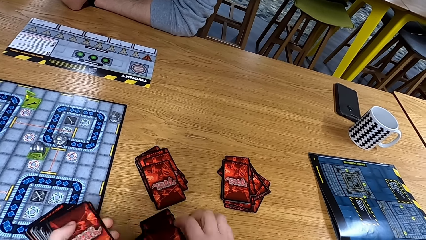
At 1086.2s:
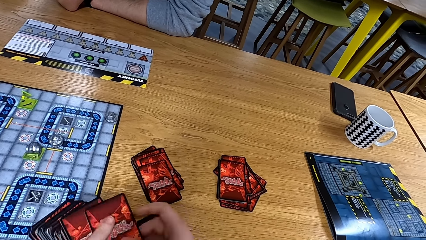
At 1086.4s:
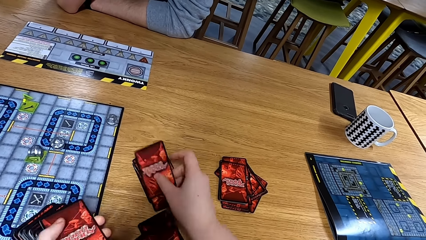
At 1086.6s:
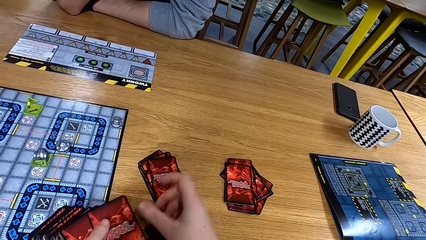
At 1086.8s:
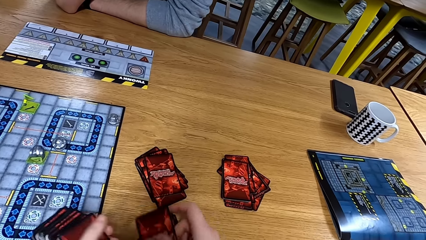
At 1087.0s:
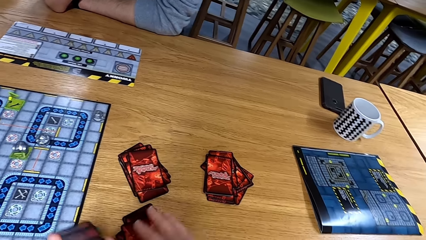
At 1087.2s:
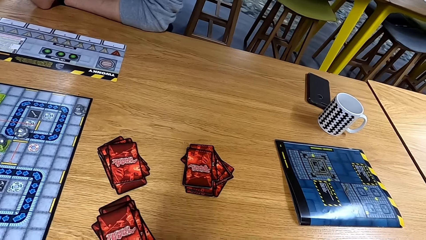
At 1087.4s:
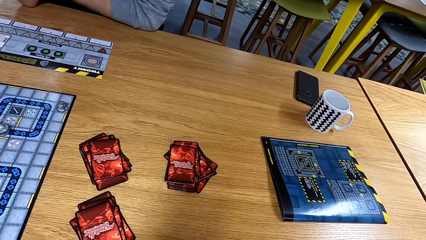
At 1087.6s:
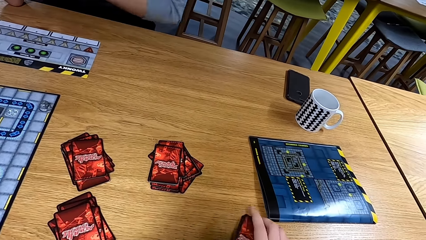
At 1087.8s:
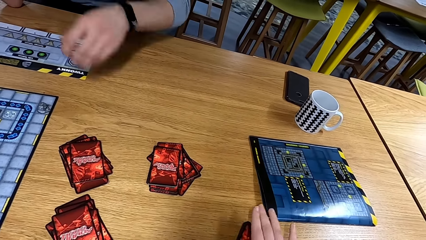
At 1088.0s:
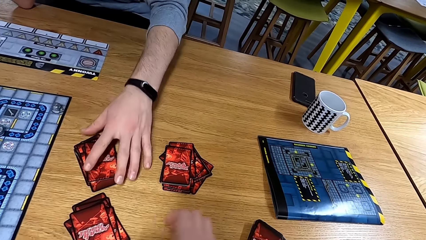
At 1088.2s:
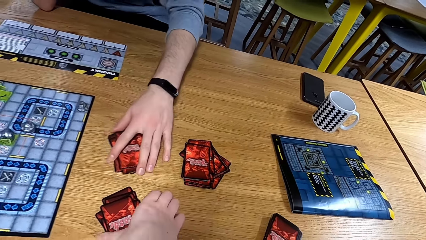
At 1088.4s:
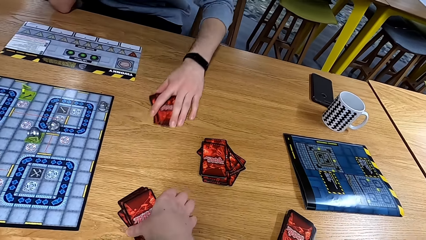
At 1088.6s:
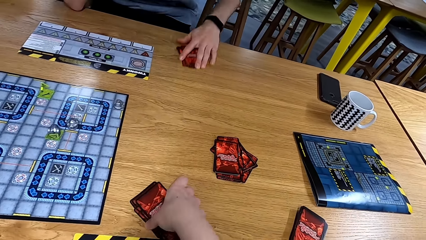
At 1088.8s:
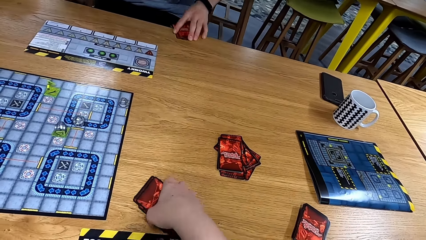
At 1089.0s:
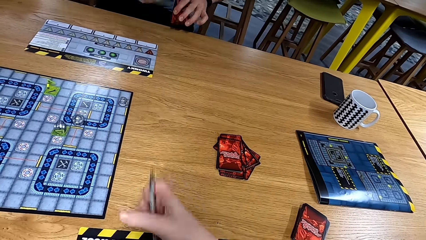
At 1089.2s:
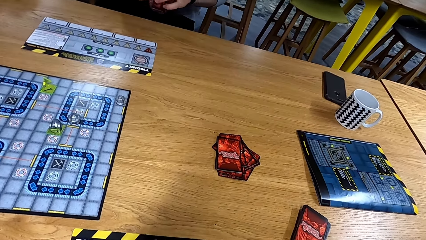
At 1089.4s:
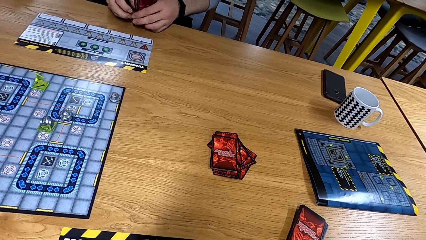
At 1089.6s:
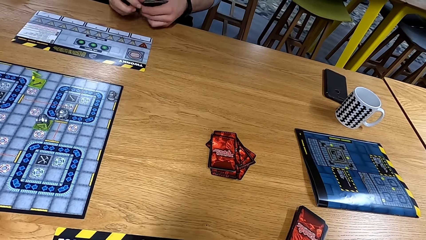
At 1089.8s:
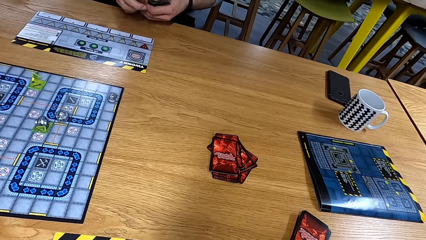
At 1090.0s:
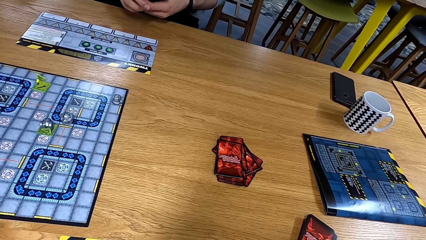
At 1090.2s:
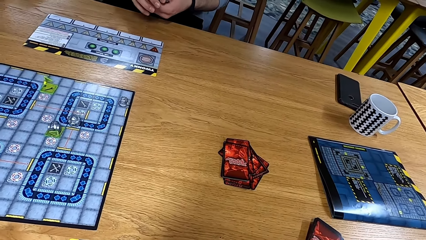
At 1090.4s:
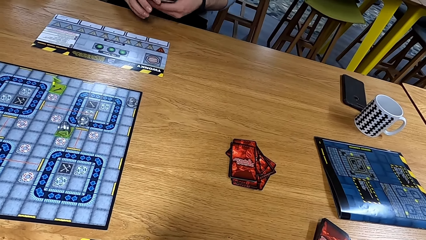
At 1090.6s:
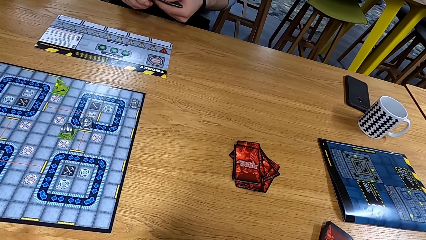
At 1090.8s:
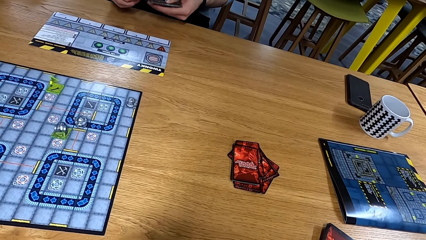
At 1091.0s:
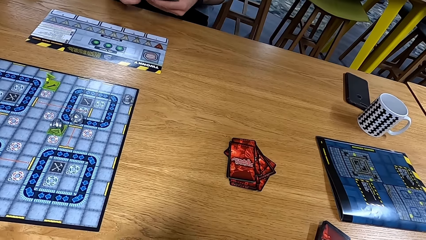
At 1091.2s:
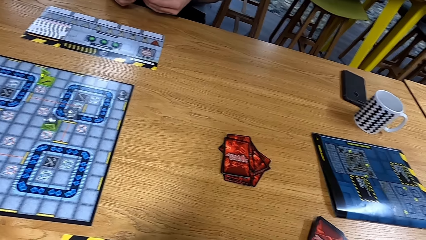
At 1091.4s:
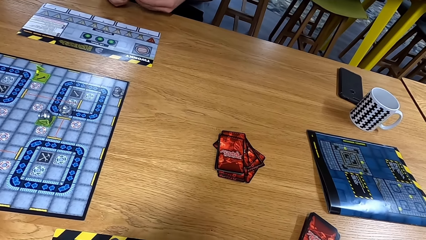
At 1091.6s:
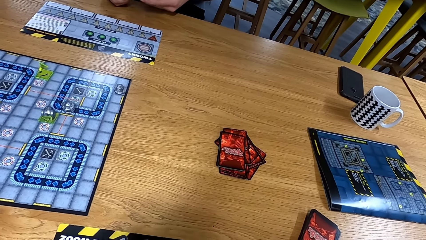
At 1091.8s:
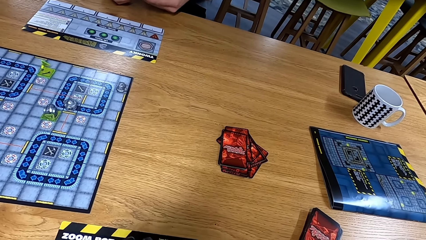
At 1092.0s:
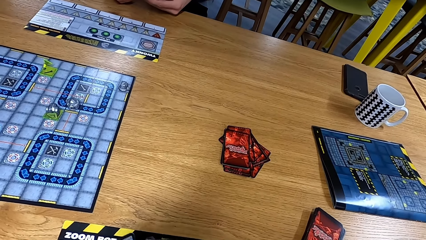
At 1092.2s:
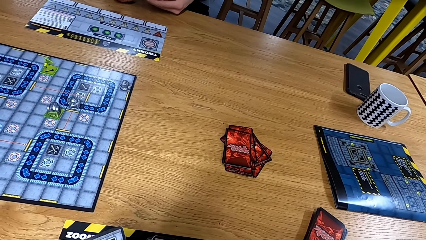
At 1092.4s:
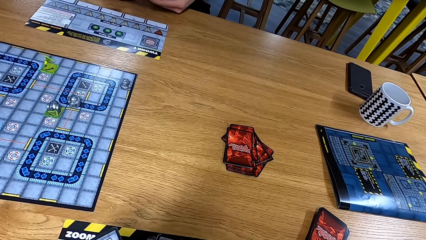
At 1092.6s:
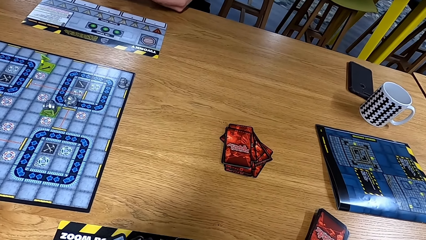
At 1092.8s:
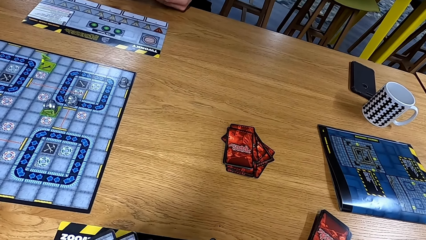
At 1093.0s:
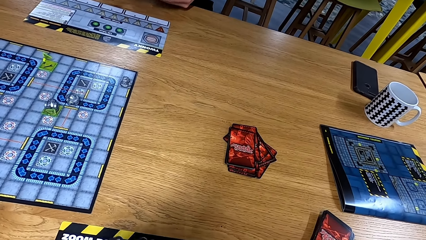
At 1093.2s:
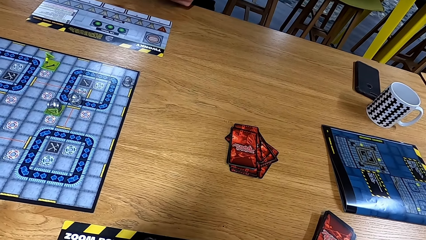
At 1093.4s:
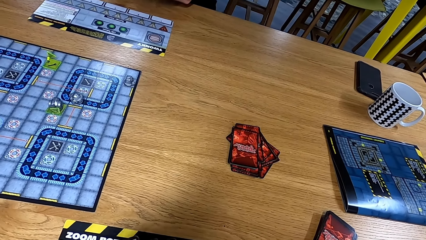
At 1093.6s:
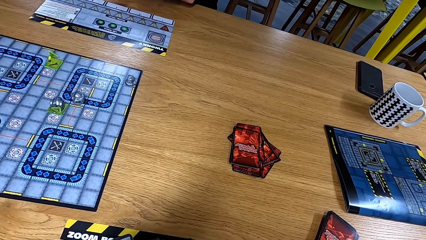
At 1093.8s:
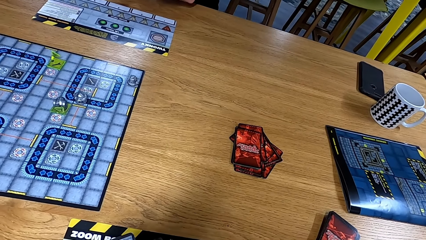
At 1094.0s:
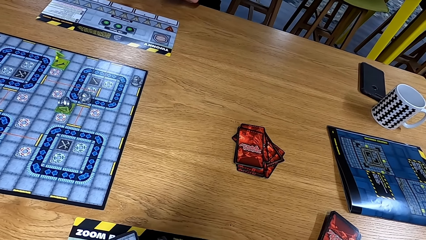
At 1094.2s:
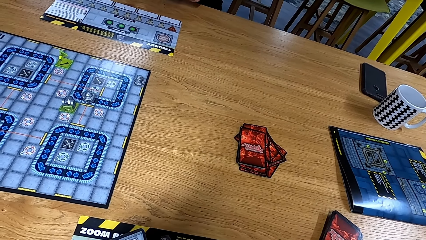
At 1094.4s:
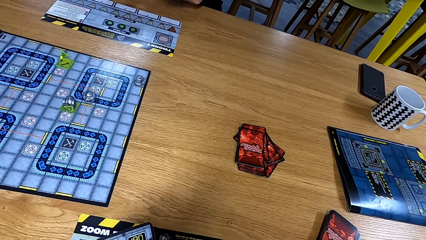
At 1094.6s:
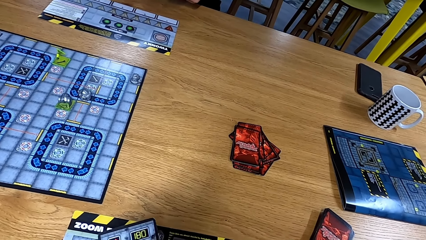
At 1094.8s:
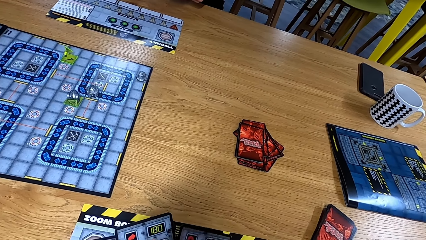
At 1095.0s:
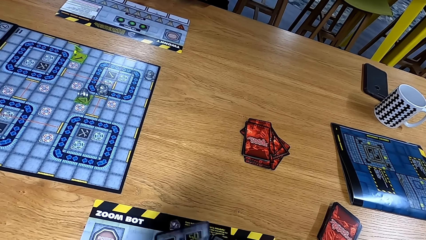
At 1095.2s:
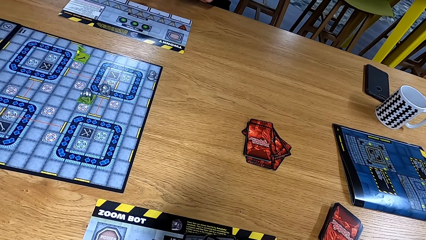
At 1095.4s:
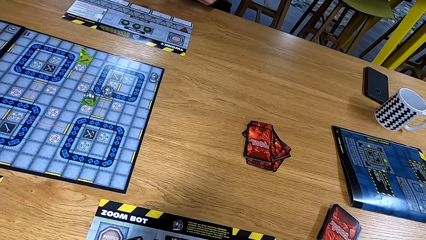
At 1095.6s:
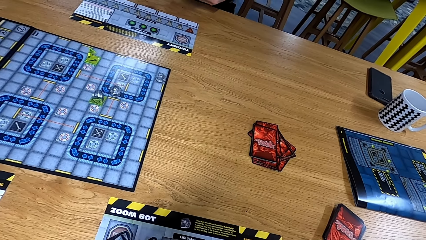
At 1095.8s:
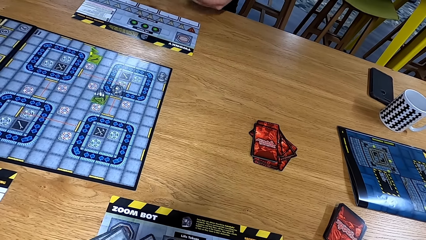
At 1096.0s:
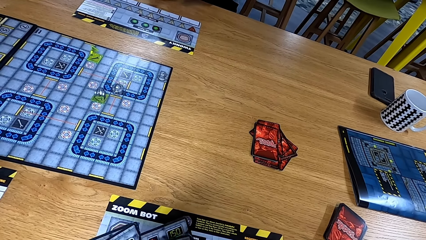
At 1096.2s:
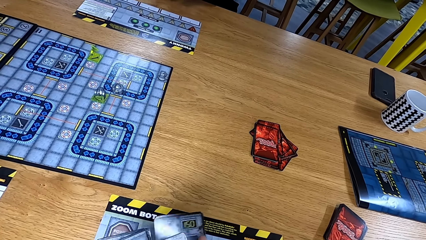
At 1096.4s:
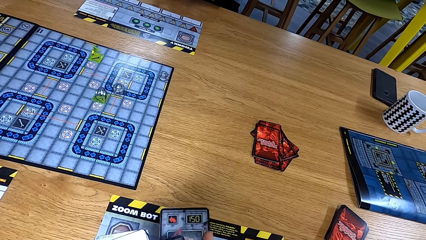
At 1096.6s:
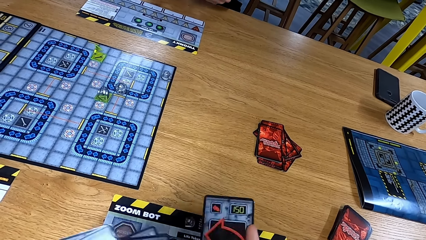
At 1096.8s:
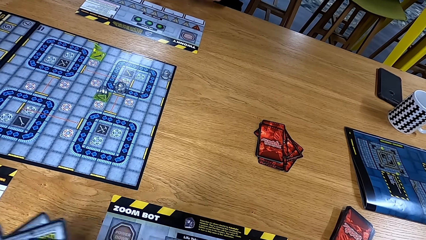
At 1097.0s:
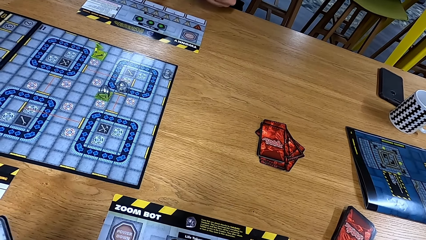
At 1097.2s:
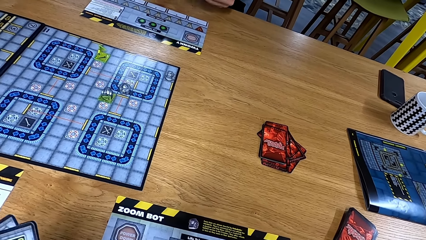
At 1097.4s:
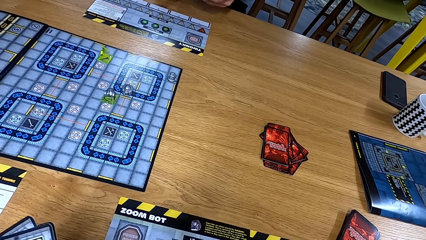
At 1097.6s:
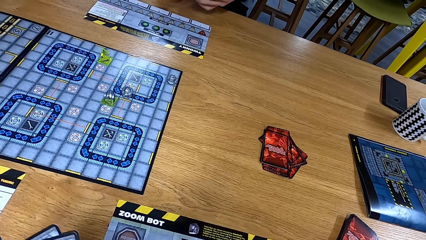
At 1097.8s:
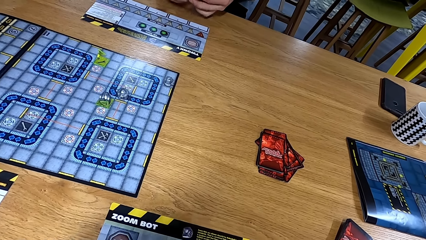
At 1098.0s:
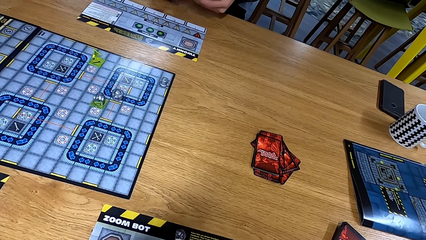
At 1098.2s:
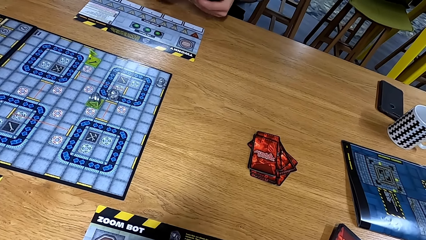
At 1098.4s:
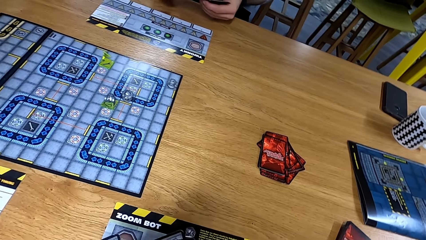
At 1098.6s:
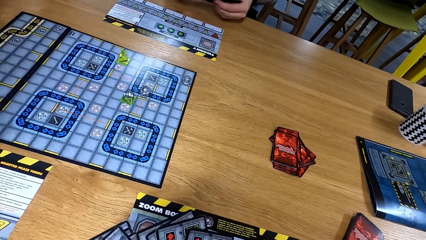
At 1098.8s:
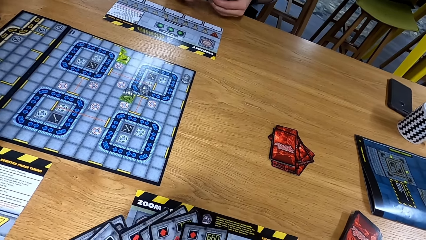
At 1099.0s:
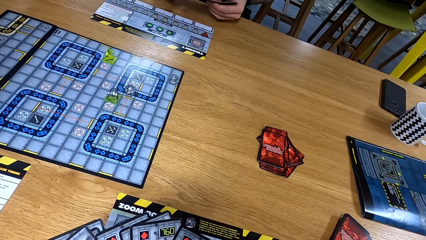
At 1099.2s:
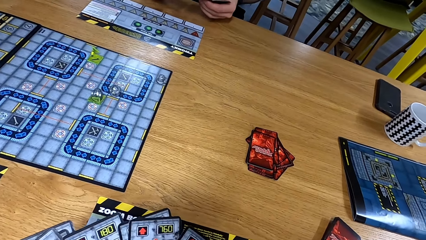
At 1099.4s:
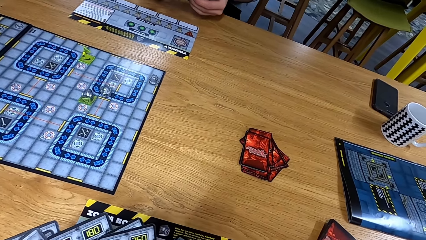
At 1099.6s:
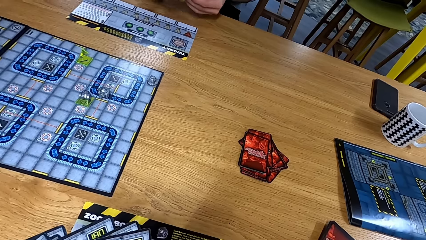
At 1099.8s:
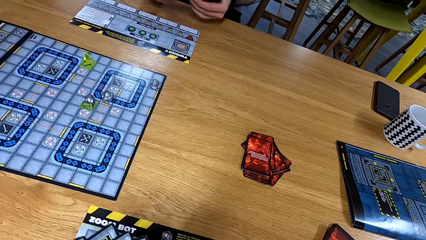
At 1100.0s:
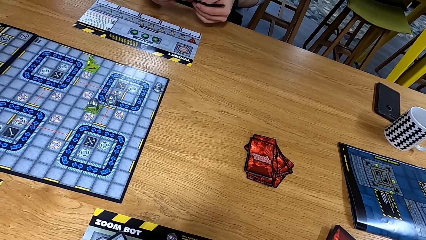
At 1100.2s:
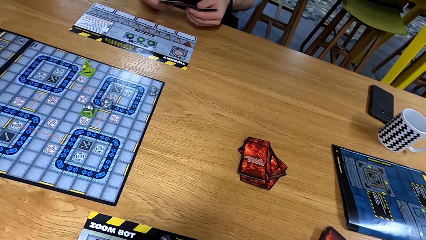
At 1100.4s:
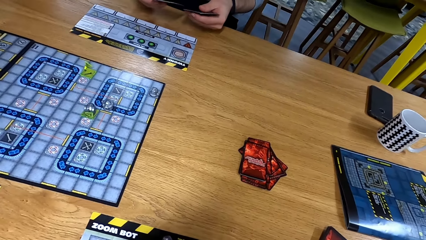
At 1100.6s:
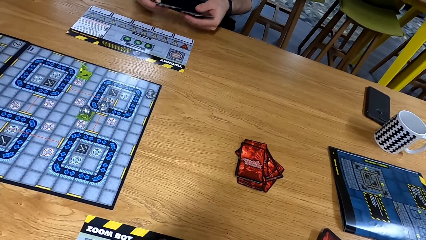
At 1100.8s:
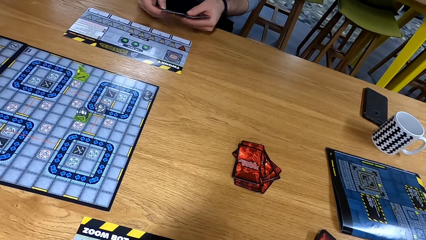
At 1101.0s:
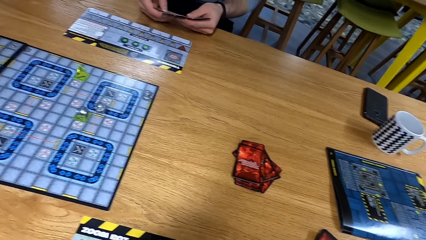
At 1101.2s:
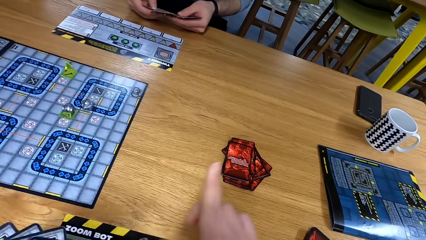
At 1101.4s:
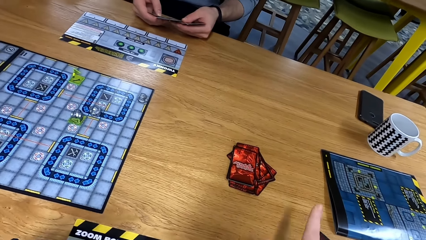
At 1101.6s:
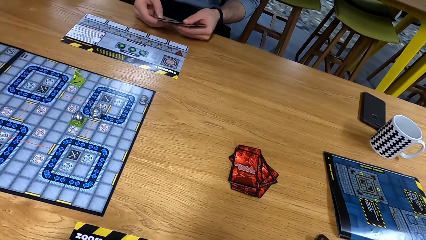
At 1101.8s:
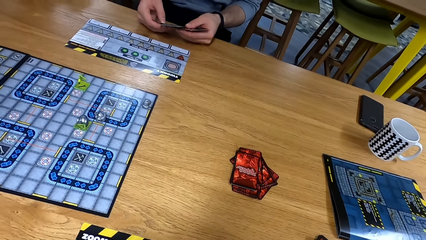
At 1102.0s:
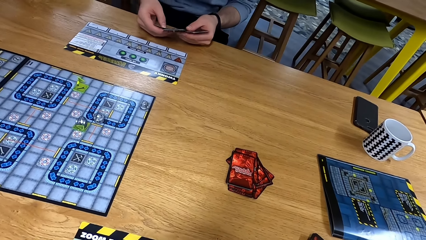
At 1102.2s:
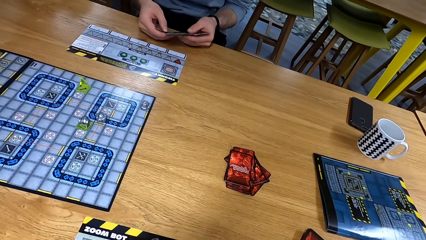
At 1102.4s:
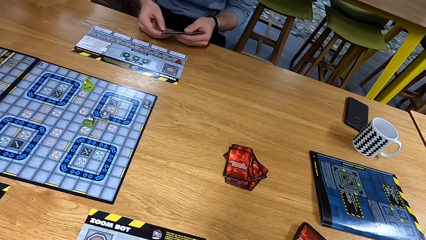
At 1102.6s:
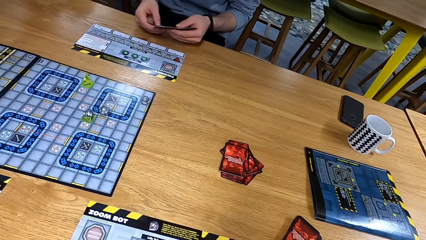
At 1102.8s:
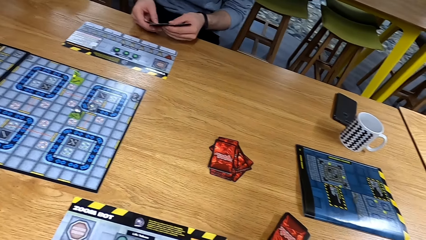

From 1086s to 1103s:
A person moves the cards and picks up the cards on the table. The camera wearer picks up a card. They organize the cards. The person organizes the cards.
